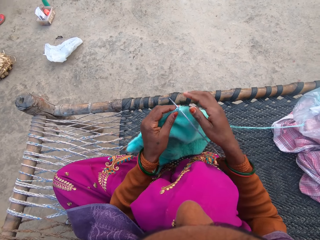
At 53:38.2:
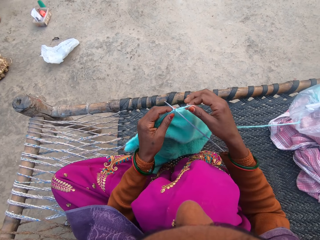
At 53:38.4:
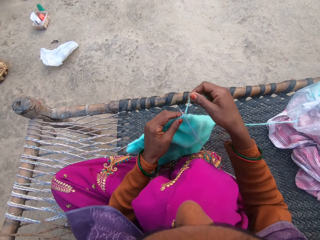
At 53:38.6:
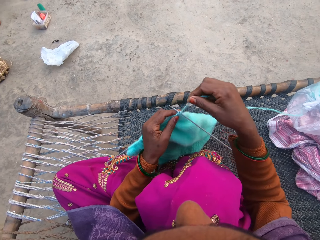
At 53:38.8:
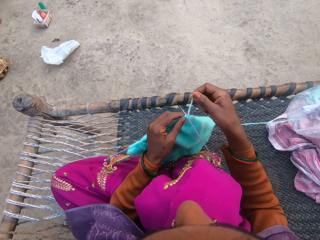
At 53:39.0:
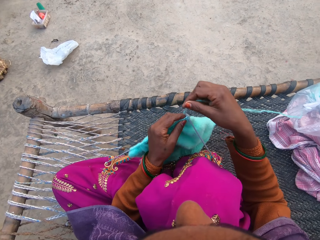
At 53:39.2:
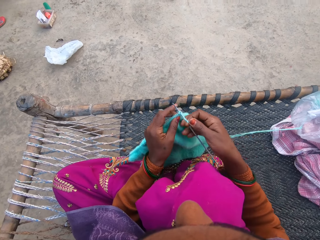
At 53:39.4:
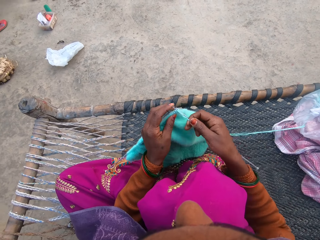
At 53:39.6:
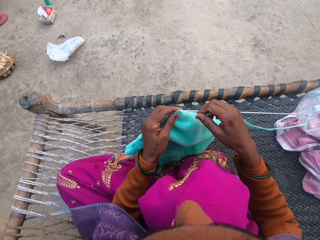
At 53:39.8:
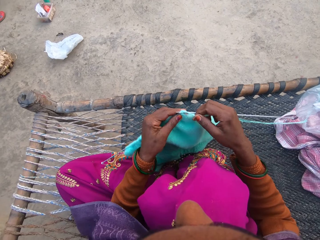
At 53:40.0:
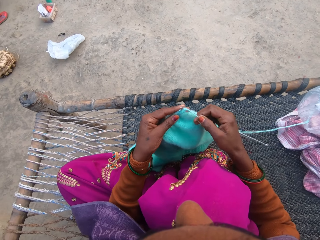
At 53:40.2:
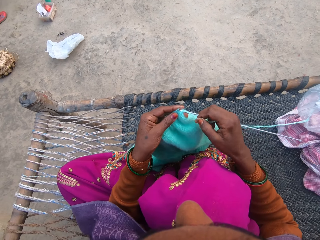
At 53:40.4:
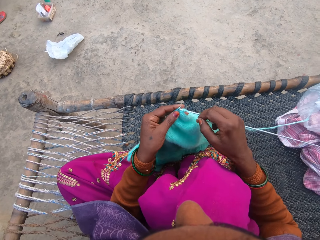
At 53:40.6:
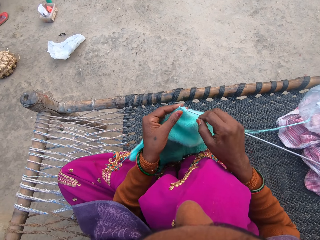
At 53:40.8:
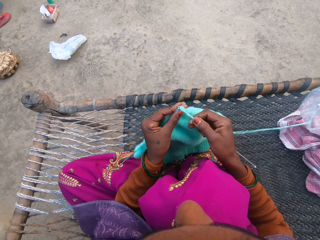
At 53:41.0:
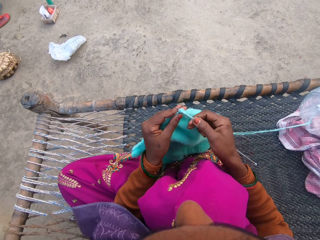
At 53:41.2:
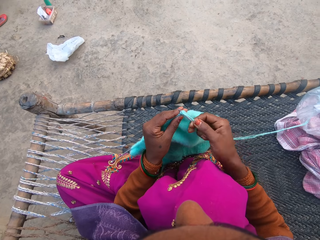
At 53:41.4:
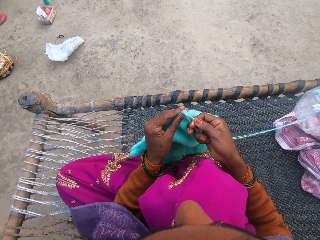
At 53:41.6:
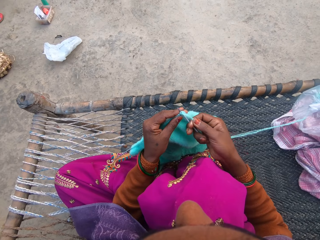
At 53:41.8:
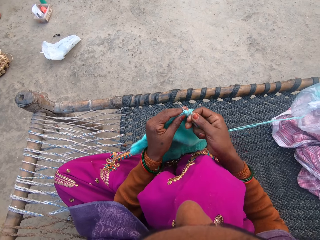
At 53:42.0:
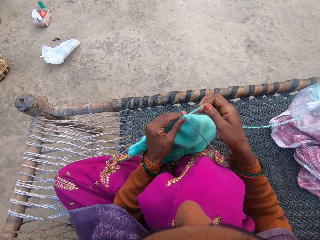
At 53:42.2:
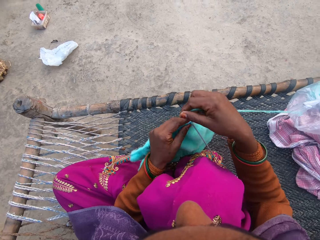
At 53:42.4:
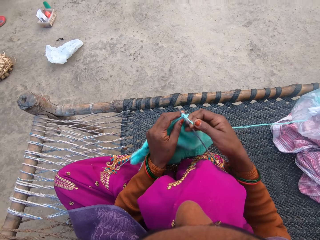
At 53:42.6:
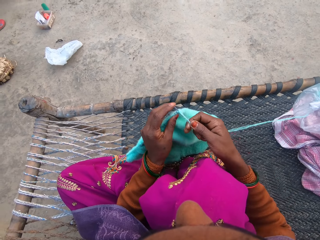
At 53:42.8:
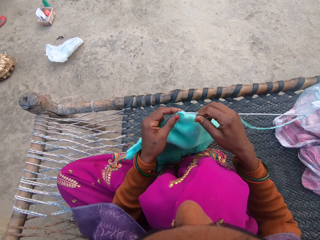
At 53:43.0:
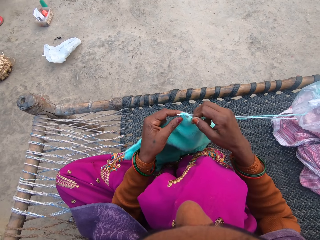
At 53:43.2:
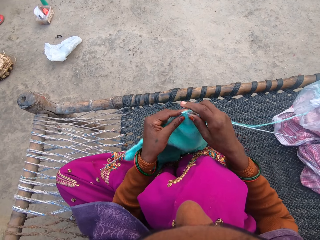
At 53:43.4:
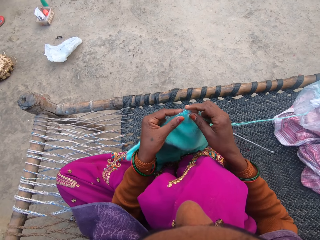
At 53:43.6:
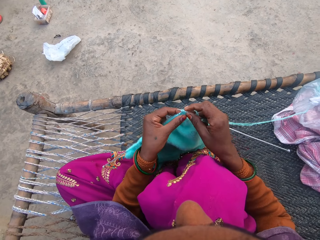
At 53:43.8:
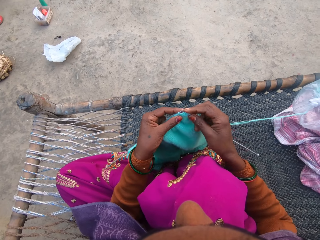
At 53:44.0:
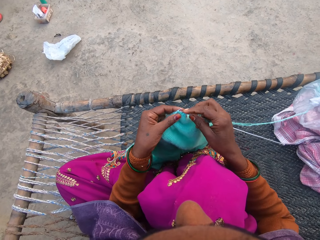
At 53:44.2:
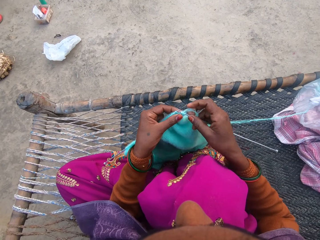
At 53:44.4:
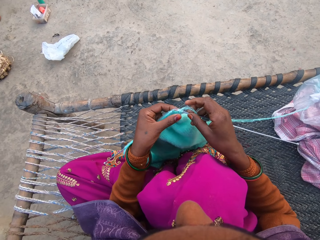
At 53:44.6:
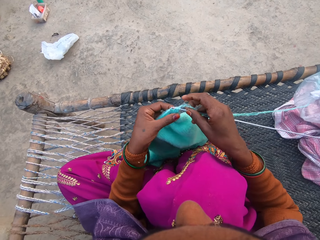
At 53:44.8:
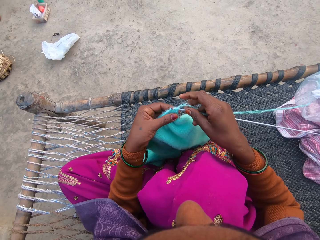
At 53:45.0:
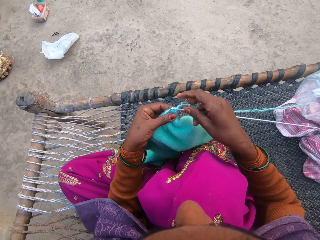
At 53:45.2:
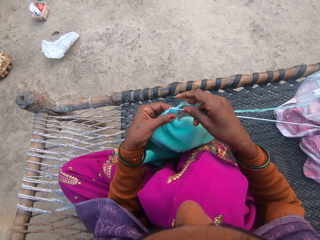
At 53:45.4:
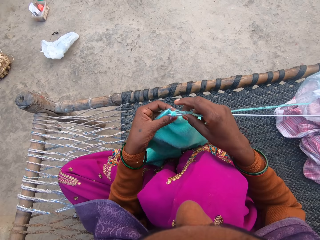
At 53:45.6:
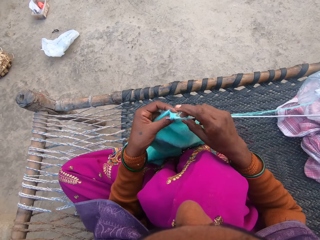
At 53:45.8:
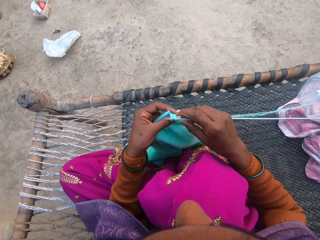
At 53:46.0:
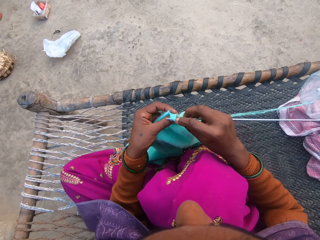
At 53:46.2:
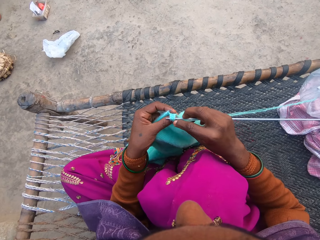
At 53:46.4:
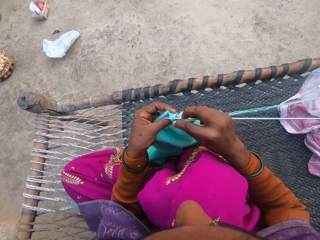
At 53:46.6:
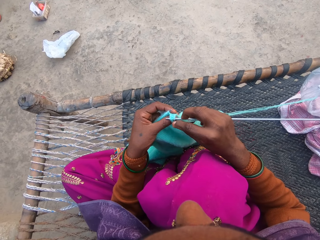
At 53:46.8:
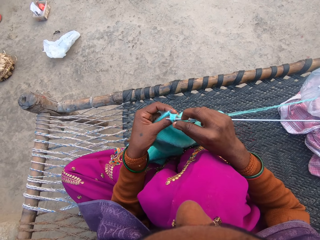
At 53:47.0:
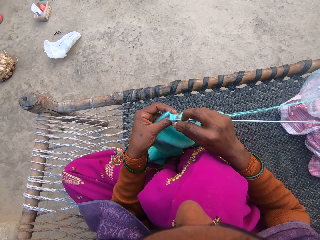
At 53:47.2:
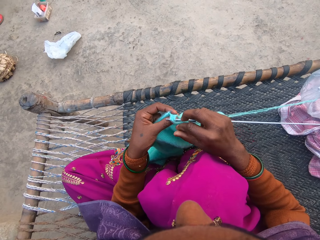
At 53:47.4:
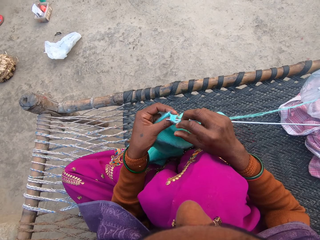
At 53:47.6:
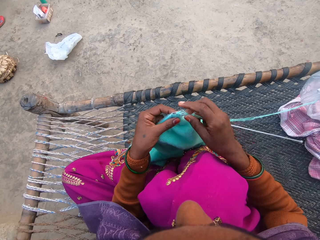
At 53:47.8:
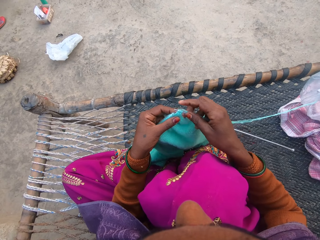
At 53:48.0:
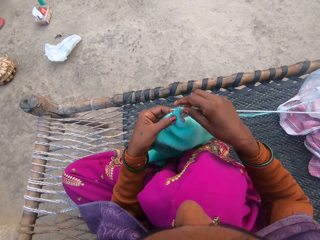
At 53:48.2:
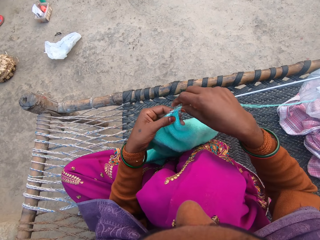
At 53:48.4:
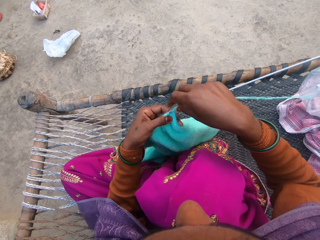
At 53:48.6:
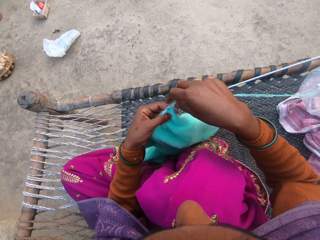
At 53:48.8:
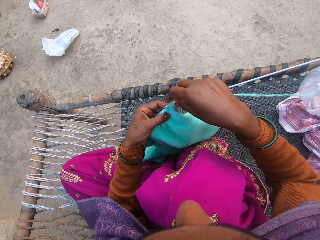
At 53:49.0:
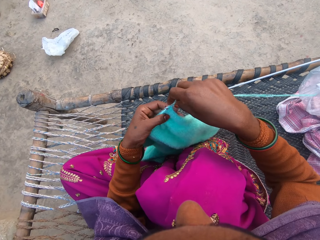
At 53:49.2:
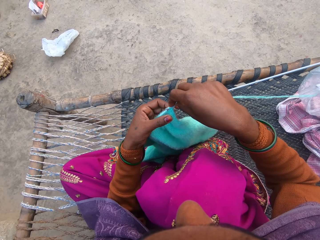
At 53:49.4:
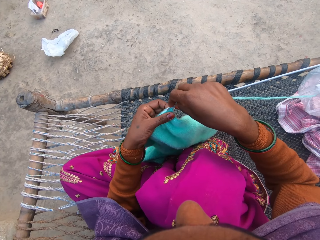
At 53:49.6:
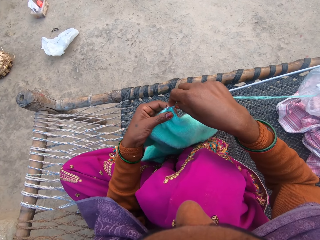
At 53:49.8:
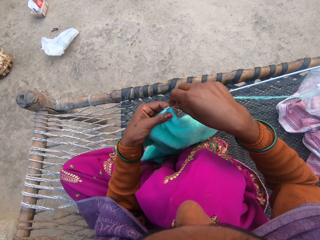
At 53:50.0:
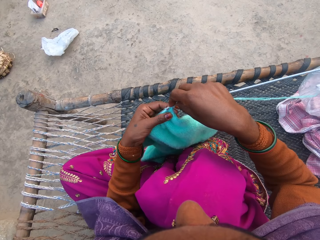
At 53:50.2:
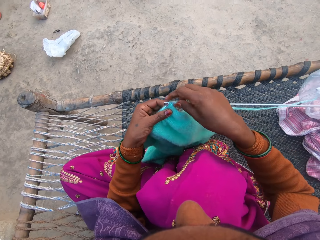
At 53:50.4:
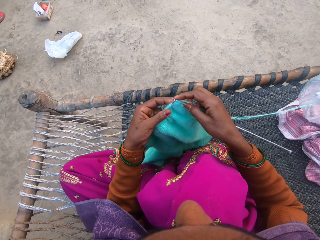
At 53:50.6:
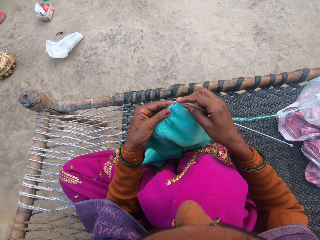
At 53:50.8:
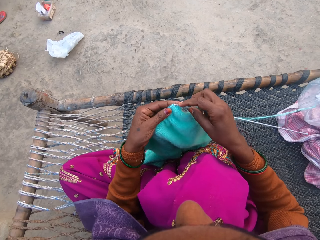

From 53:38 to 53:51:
The camera wearer knits the knitted cloth with both hands. They place the yarn on the needle. They knit the knitted cloth with both hands. They knit it again. They look at the knitted cloth. They knit the knitted cloth with both hands.

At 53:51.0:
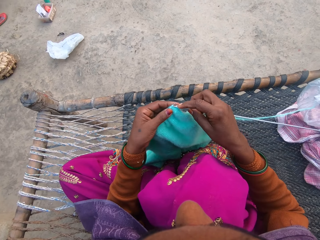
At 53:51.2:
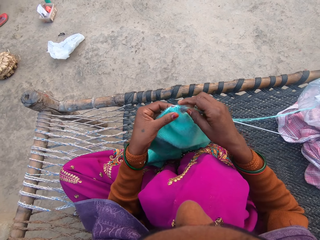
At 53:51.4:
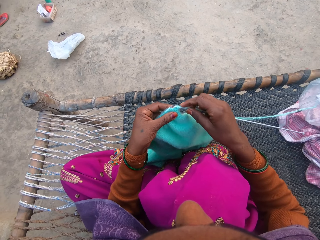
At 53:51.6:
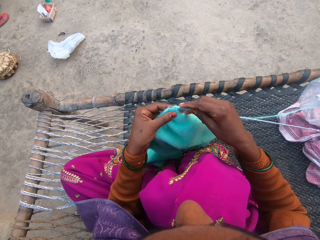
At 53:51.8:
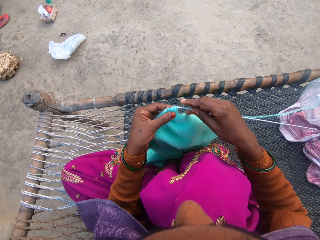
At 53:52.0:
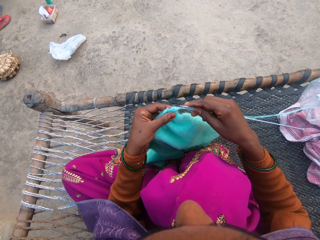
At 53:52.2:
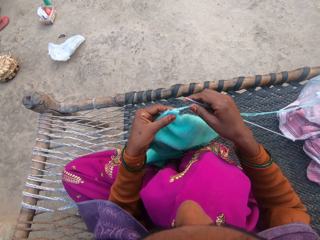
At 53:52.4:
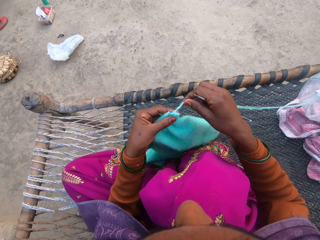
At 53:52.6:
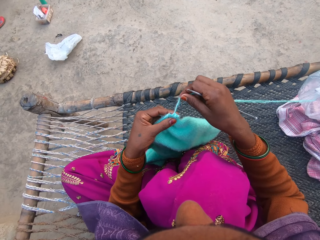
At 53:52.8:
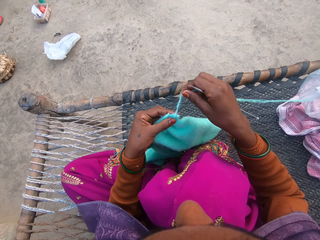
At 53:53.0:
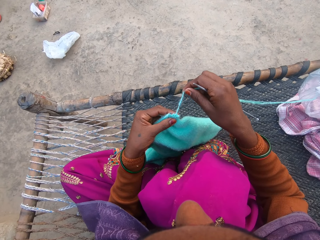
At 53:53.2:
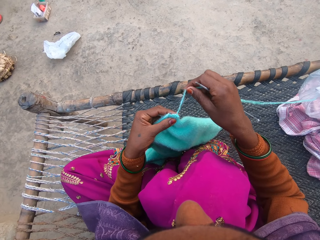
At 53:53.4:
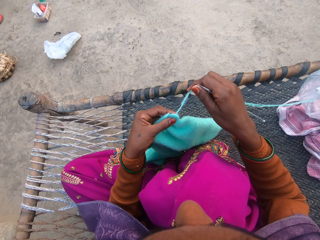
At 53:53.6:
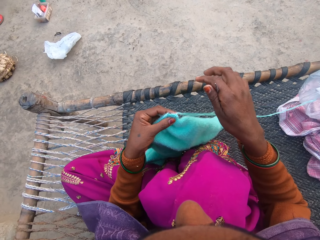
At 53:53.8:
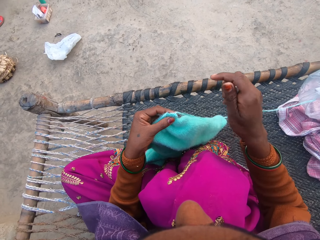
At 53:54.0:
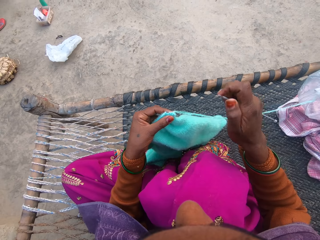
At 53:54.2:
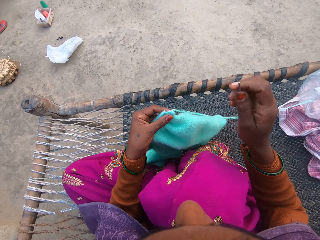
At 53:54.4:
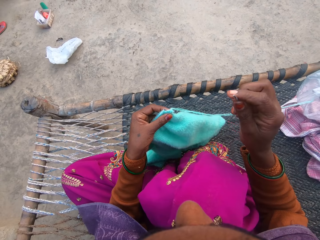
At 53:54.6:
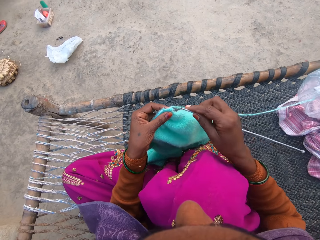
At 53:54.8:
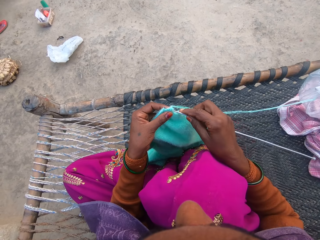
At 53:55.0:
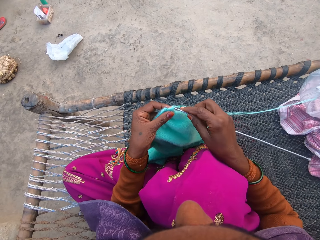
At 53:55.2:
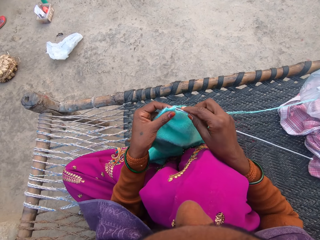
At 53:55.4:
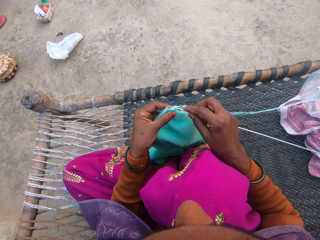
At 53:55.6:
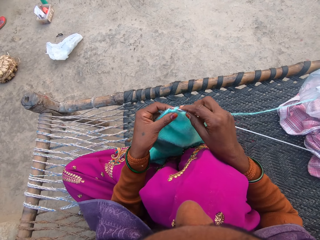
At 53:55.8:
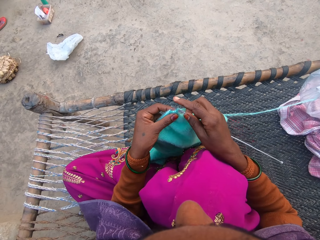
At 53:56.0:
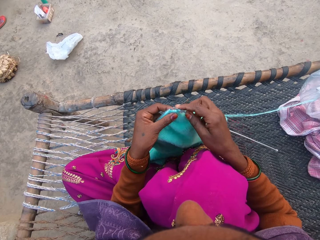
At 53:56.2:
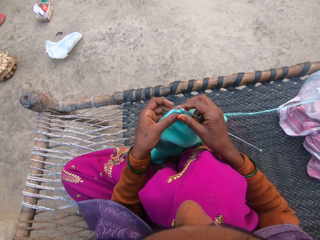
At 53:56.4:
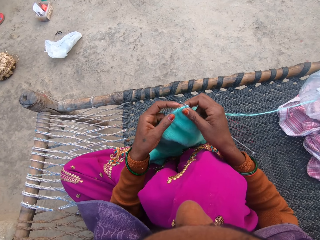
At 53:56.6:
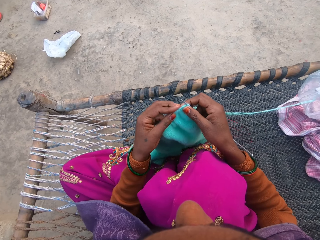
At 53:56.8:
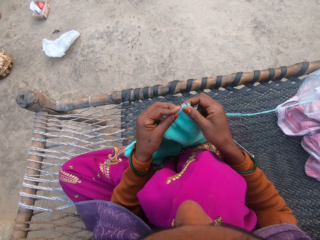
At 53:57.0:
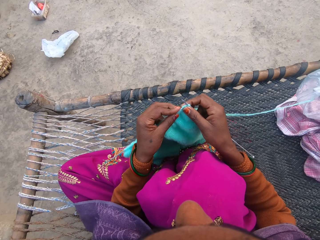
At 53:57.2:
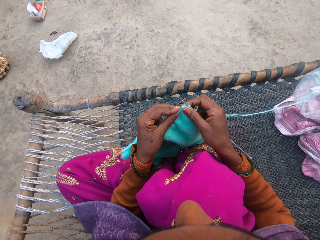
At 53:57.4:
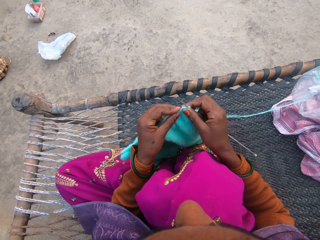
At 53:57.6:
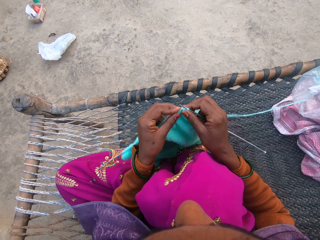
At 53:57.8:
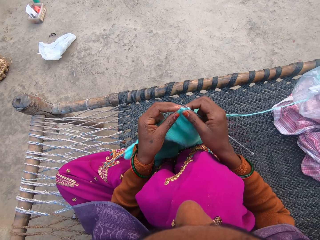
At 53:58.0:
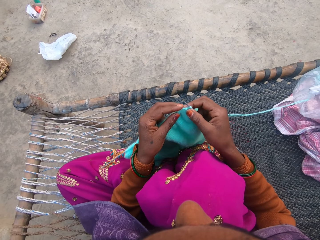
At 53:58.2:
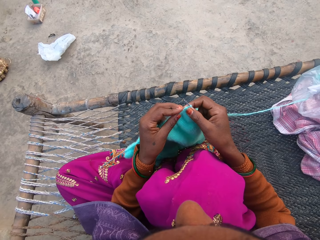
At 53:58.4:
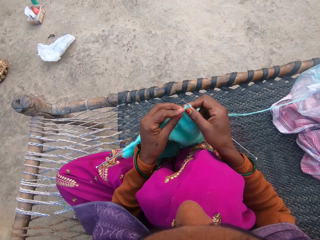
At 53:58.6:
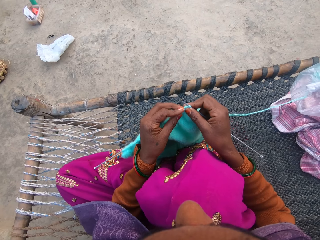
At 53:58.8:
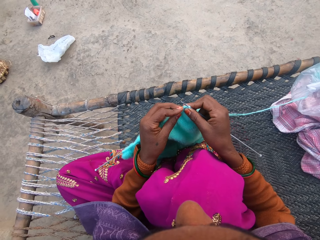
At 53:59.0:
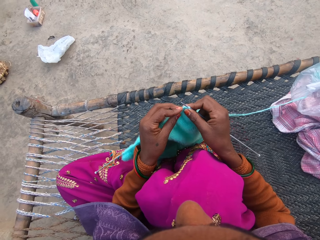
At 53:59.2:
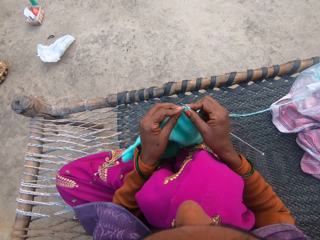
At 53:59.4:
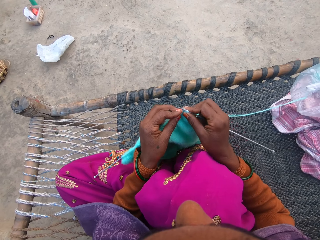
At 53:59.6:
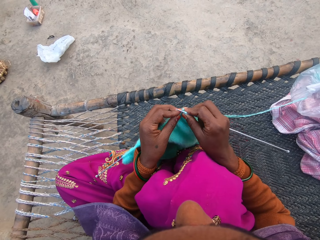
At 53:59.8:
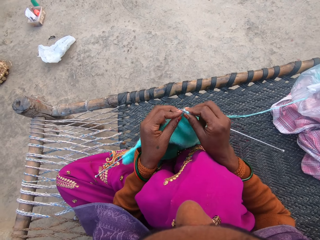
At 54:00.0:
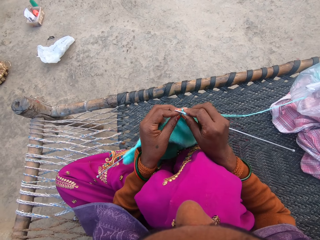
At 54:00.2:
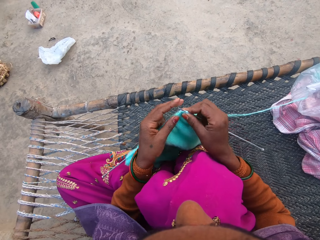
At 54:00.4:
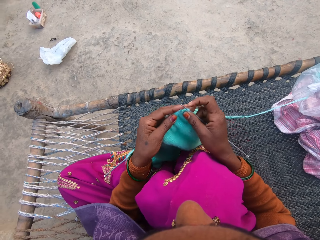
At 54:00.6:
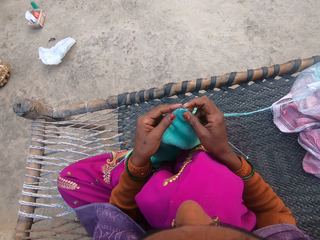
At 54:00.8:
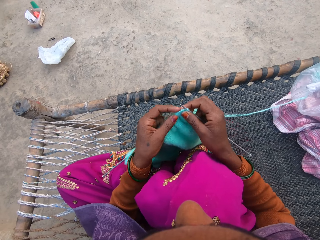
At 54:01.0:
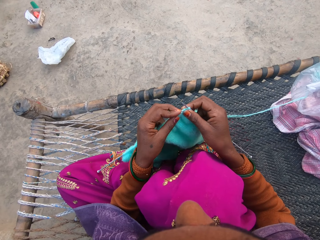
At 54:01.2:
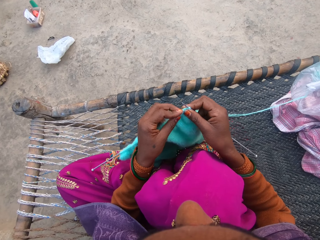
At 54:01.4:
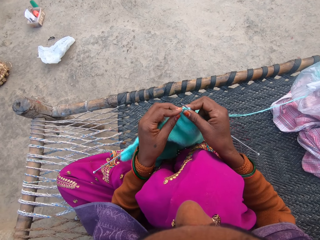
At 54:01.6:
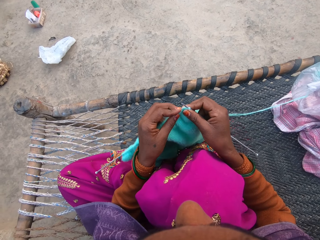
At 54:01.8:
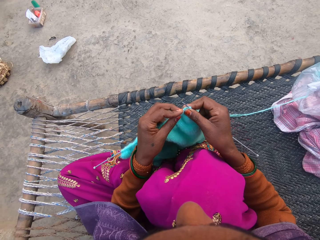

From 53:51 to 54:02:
The camera wearer looks at the knitted cloth. They pull the yarn with the right hand. They hold the knit needle with the right hand. They place the knit needle on the knitted cloth. They look at the knitted cloth. They hold the knit needle with both hands.
